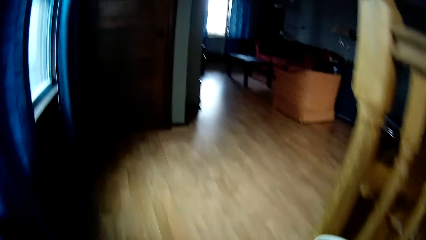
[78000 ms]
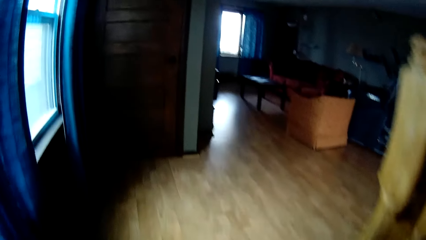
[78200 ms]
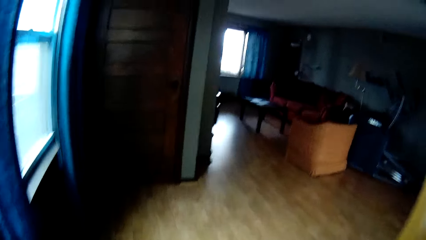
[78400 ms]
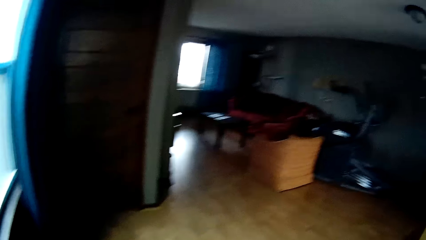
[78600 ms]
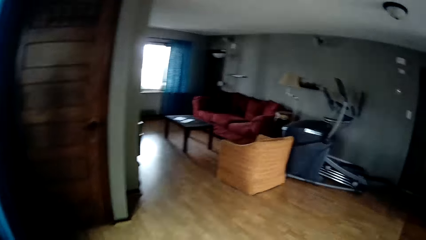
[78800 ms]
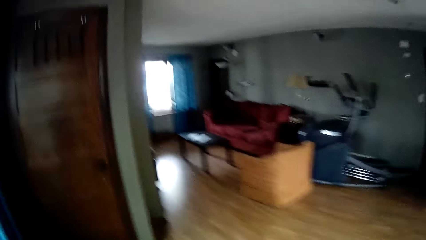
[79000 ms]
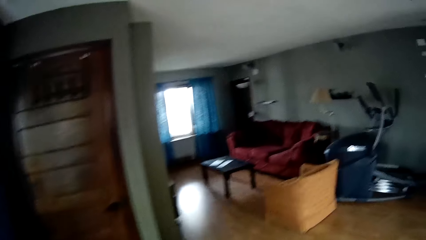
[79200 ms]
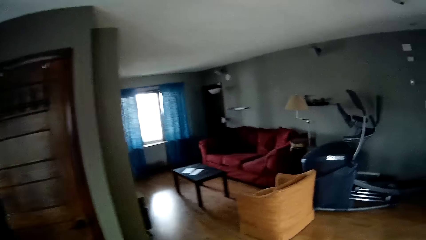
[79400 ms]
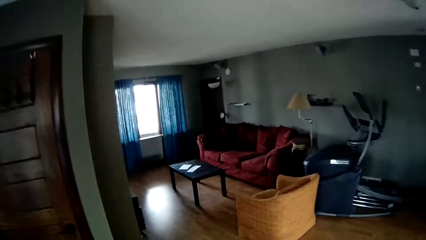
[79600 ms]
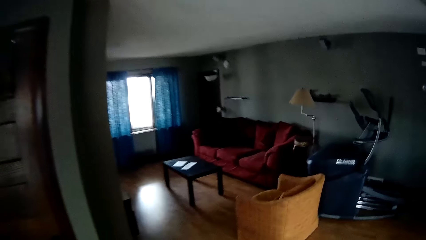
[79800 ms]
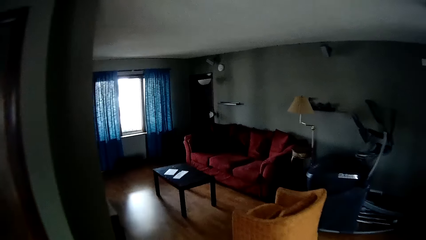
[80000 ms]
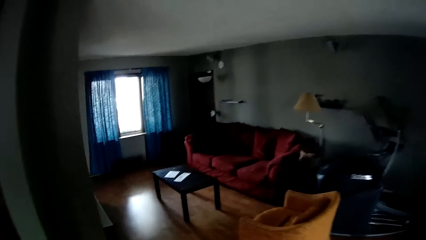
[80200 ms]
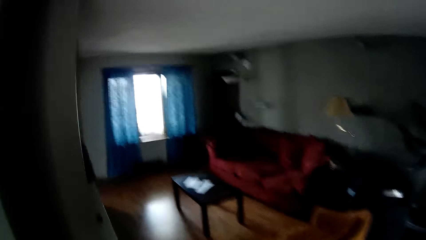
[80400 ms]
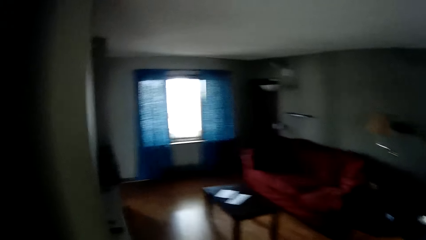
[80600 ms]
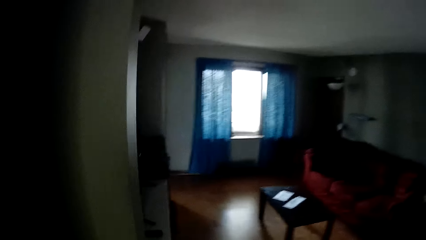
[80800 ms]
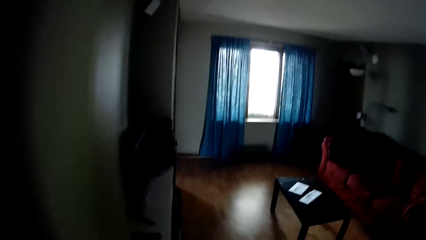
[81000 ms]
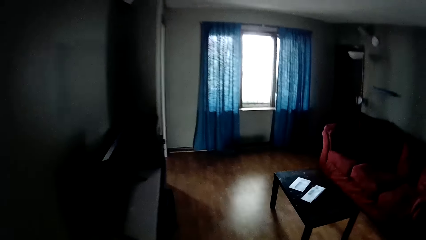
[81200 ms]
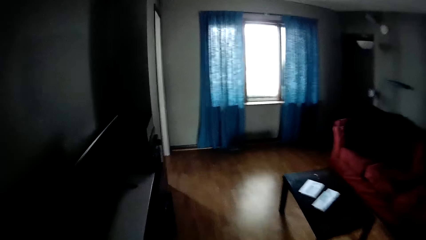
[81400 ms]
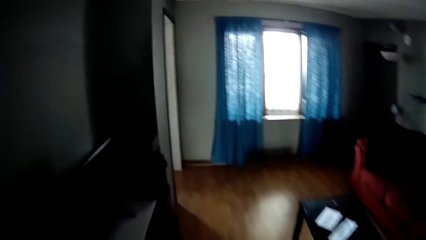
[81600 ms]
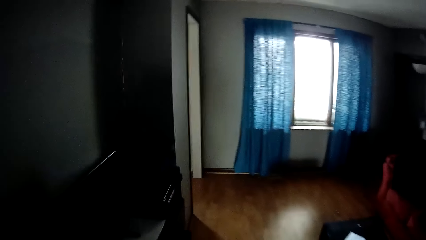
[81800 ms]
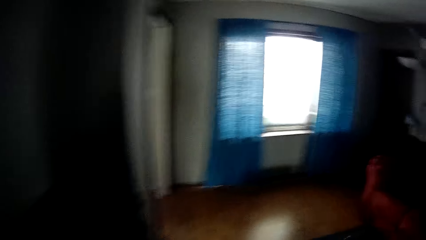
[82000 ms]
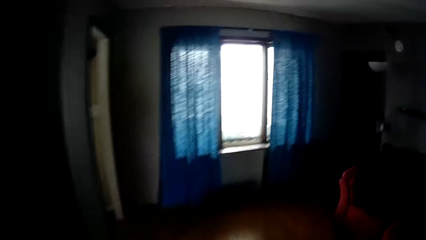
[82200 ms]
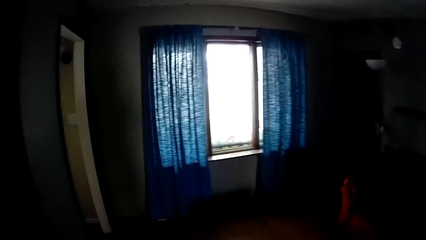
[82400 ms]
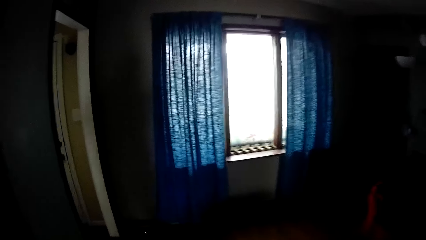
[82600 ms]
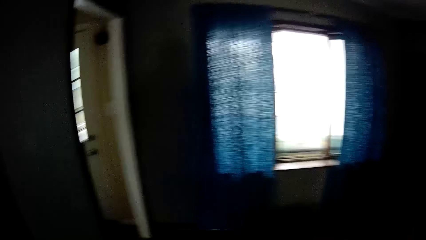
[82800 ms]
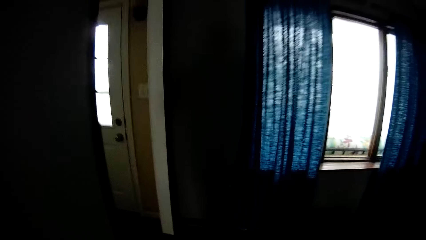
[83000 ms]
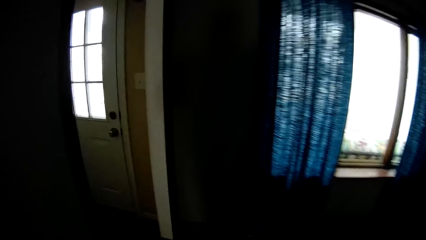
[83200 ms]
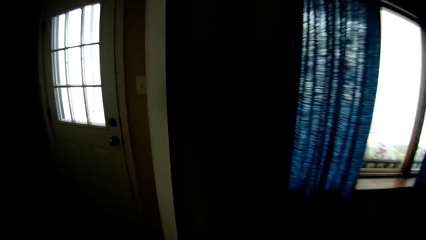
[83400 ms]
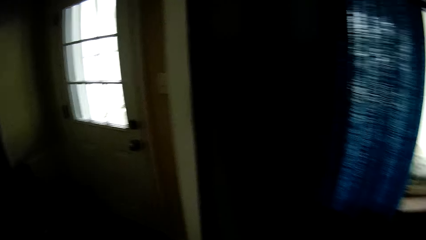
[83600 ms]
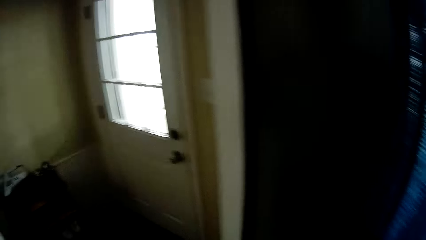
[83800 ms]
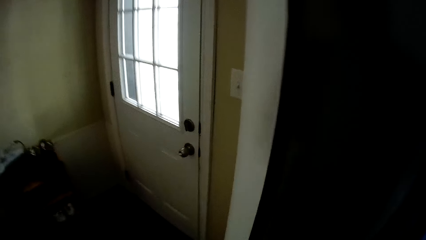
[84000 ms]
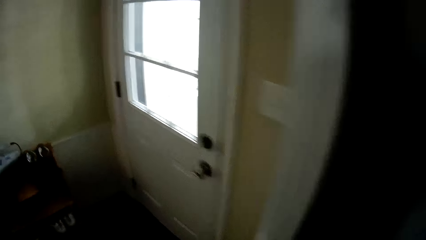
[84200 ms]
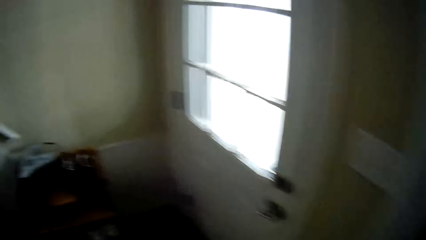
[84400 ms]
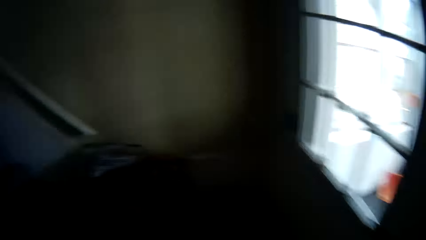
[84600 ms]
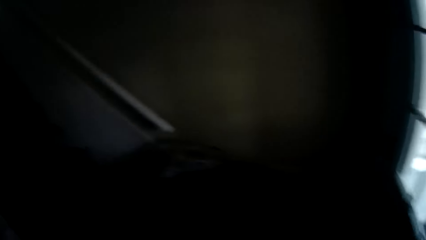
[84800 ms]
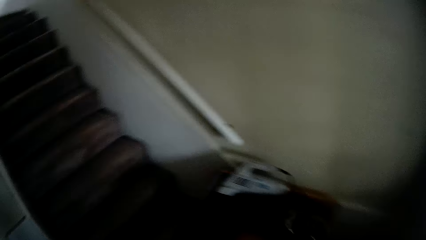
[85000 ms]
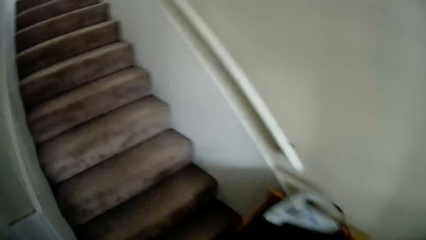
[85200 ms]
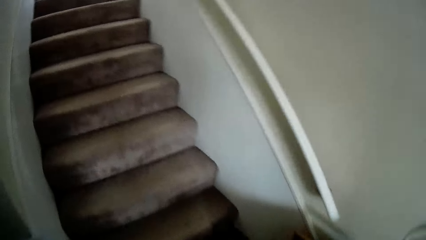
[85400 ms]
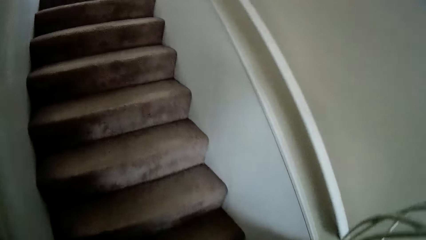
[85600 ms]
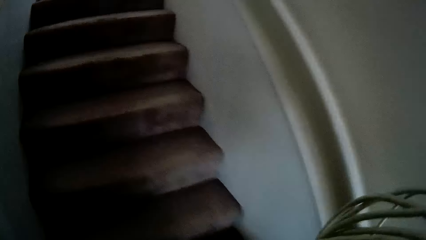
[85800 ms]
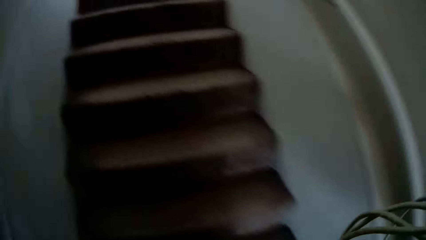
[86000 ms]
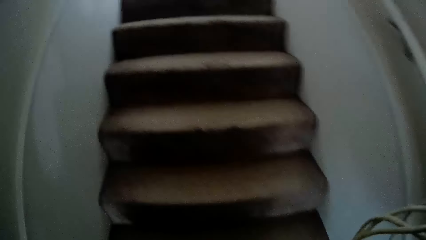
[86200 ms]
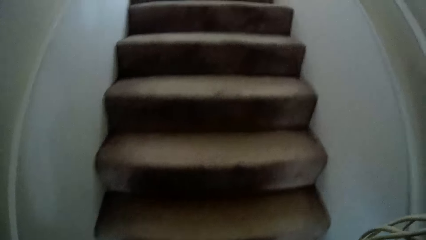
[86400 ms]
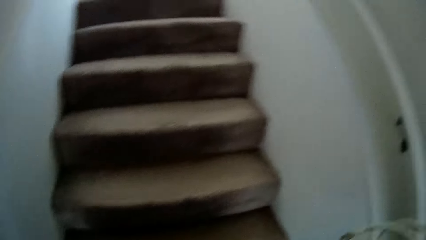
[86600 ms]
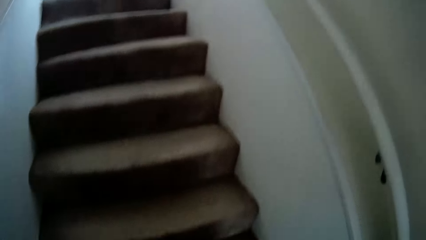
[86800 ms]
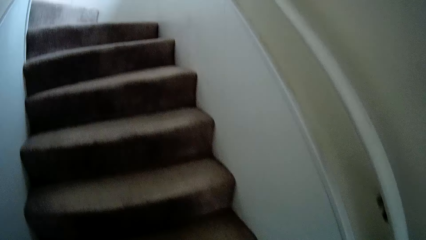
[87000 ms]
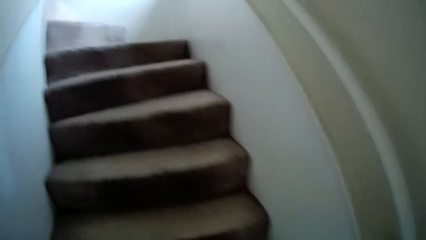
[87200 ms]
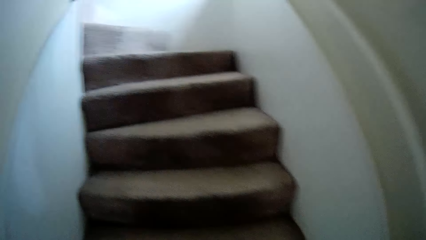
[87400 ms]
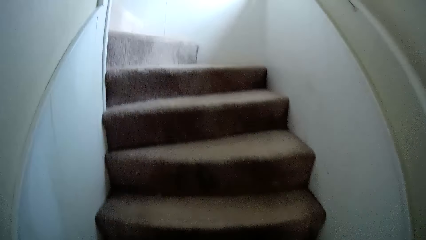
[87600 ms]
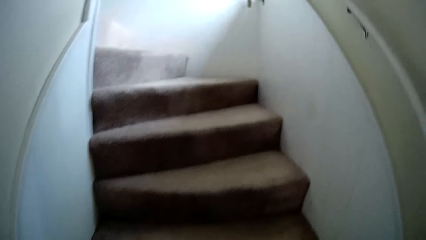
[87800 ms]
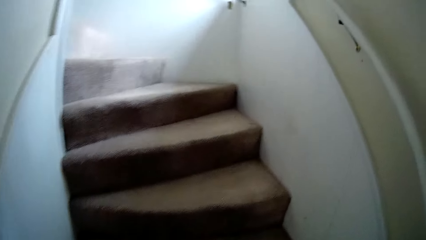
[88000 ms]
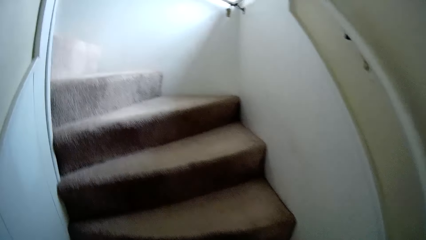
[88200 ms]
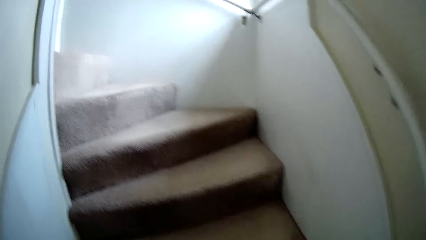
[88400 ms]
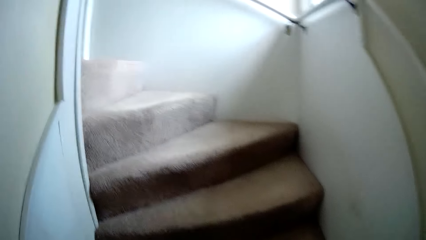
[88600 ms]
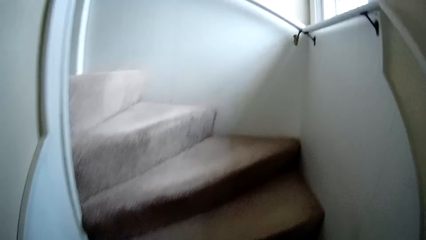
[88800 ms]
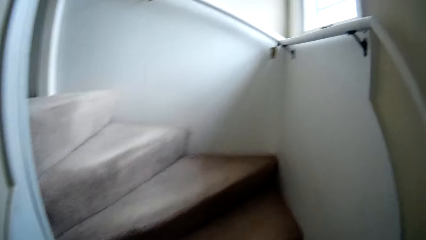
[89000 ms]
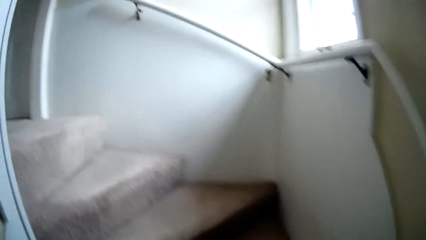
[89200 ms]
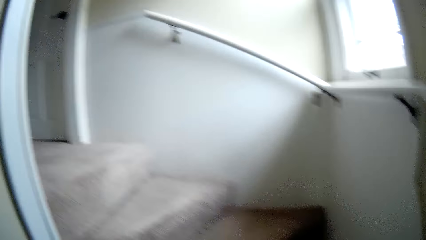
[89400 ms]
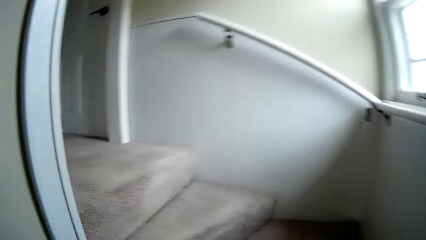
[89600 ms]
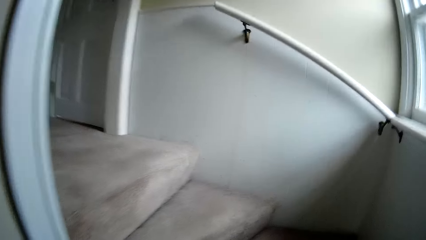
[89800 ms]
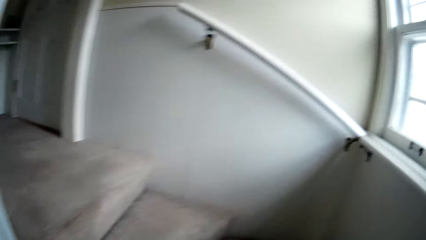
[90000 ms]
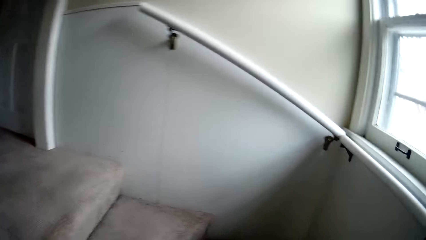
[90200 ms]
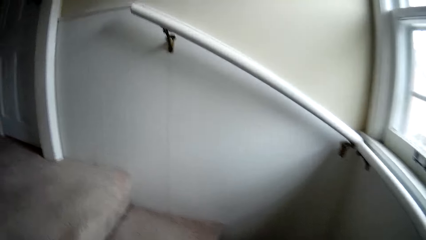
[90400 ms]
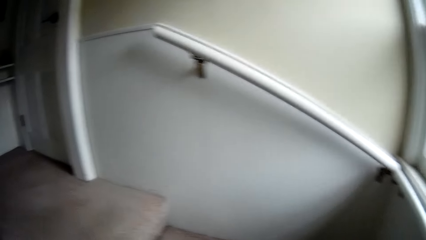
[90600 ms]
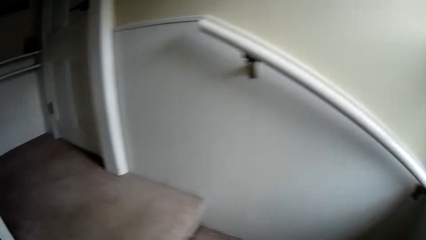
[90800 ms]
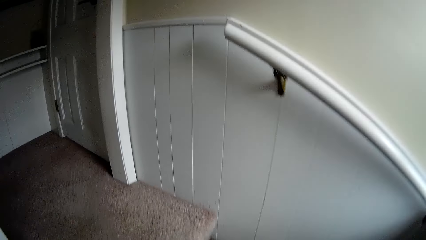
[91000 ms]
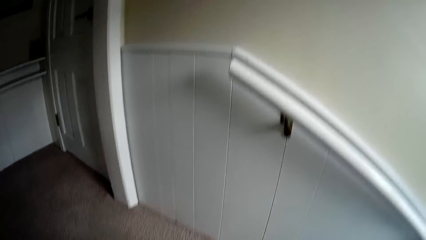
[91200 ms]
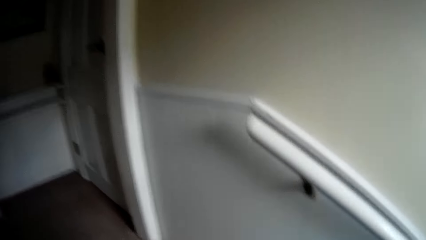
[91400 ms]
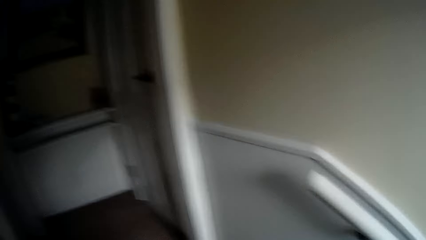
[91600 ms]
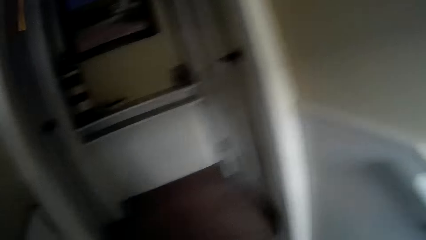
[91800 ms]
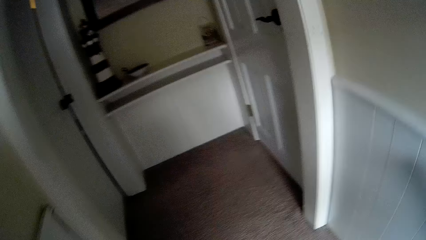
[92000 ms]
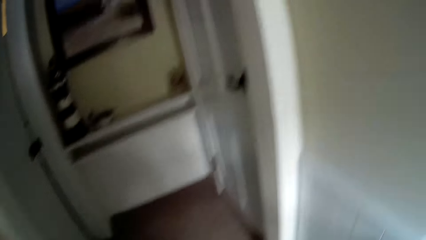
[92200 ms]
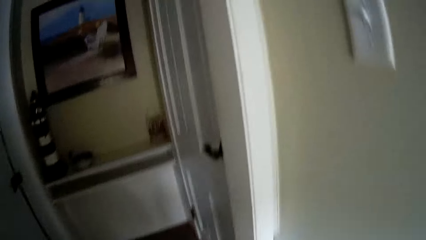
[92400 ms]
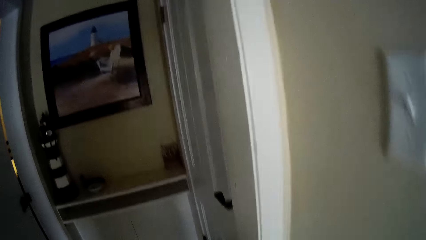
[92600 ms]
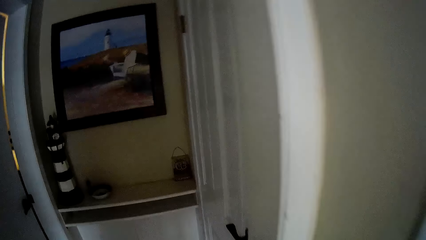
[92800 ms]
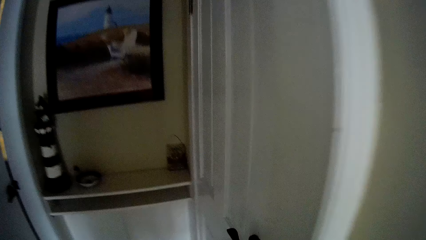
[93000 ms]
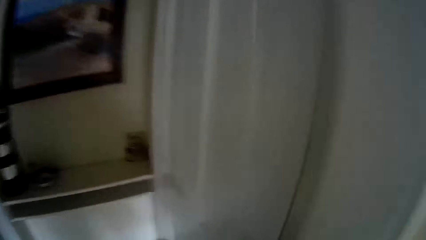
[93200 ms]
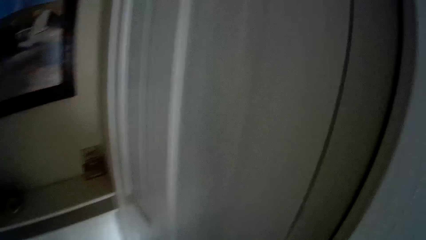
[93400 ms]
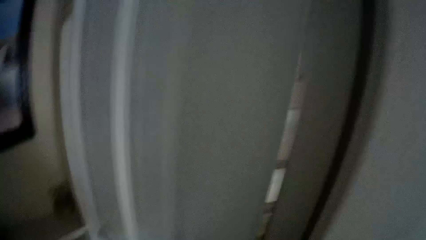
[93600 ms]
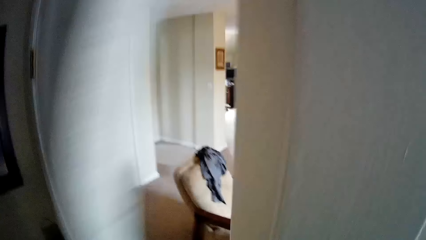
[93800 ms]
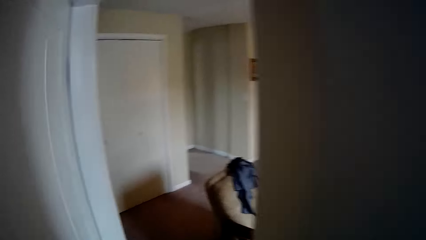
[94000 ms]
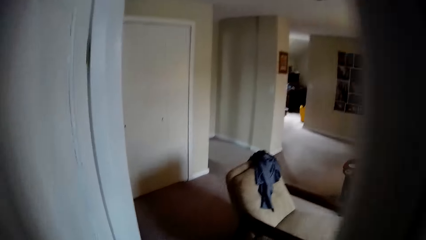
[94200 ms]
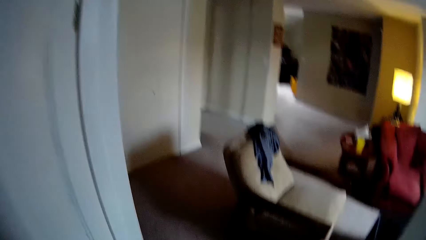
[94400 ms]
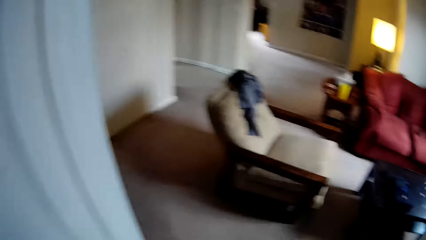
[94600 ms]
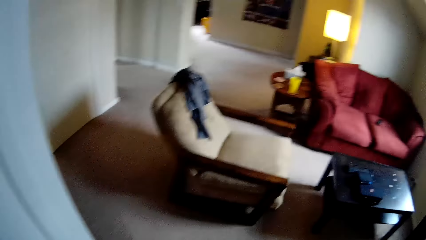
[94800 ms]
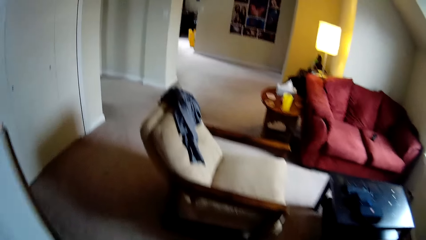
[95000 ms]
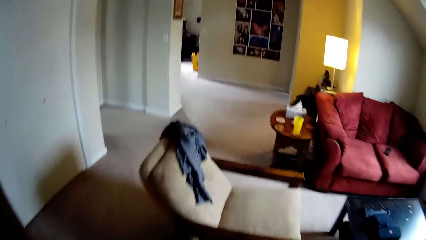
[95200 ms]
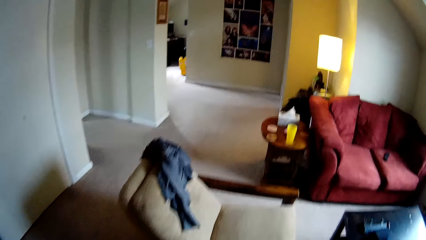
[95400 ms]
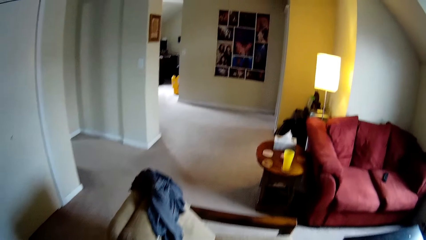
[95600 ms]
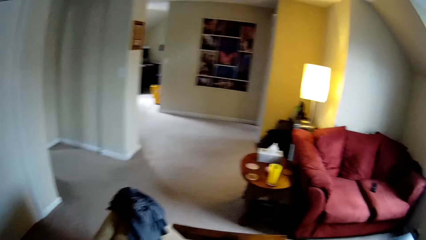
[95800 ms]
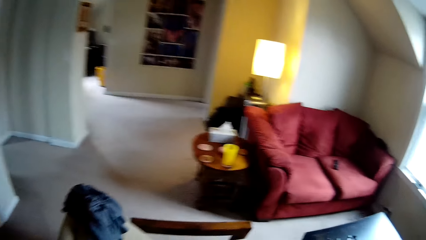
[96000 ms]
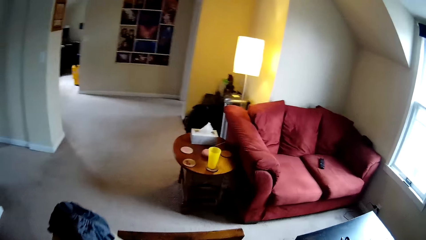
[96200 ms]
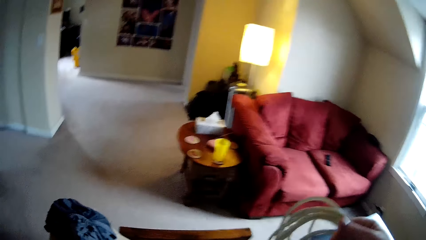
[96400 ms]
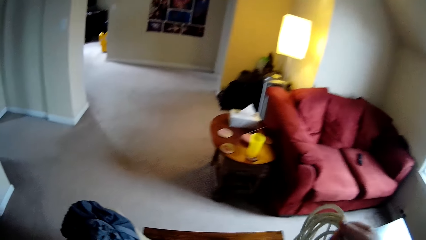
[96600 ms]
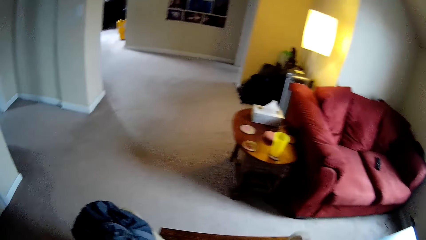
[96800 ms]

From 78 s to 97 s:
The camera wearer walks around the house. They ascend the staircase. They walk. They open the door. They walk around the house.
